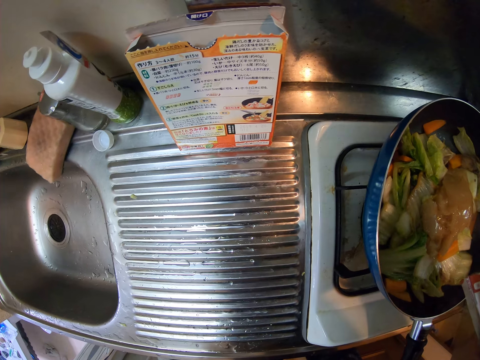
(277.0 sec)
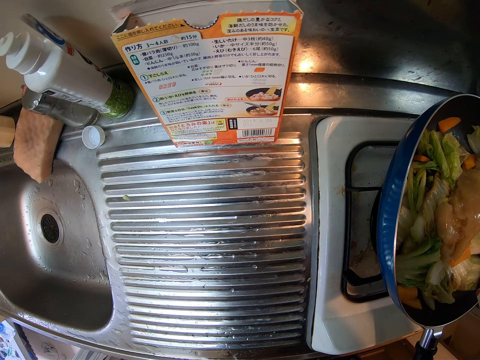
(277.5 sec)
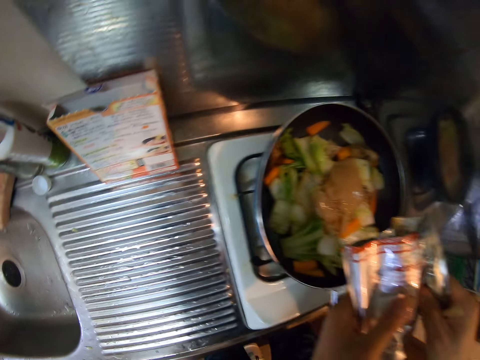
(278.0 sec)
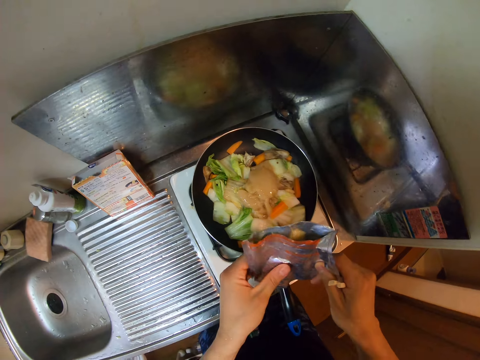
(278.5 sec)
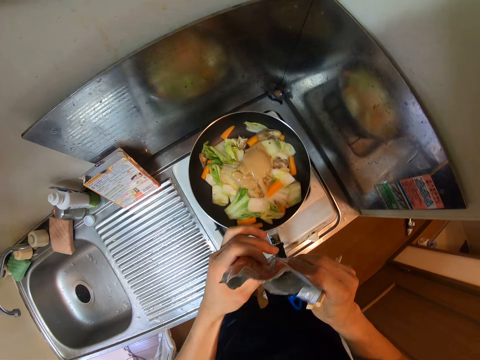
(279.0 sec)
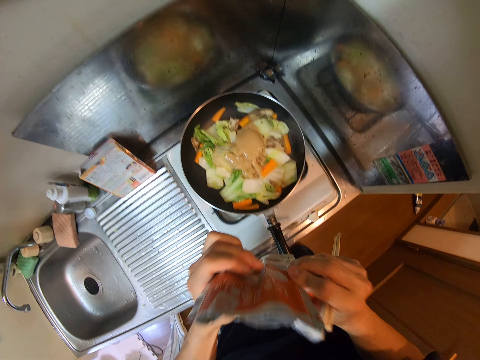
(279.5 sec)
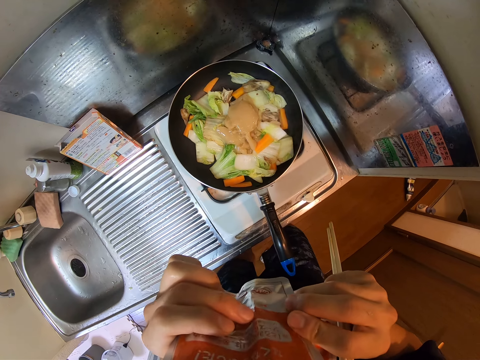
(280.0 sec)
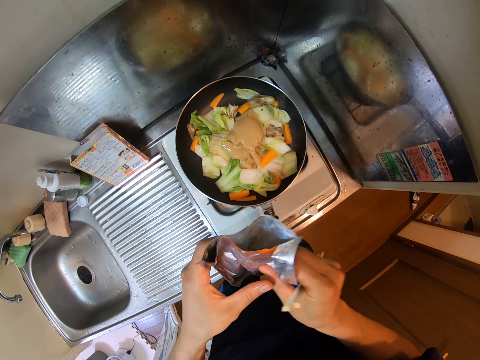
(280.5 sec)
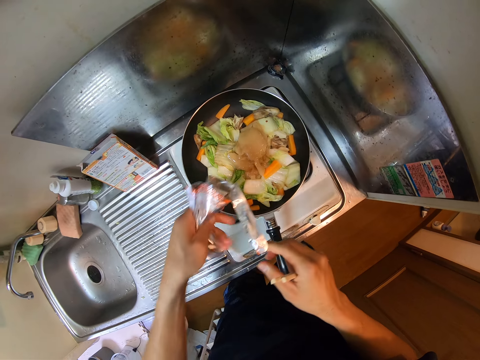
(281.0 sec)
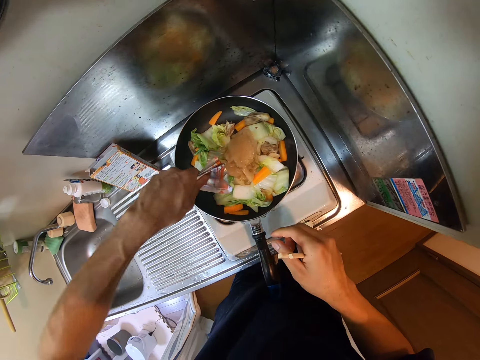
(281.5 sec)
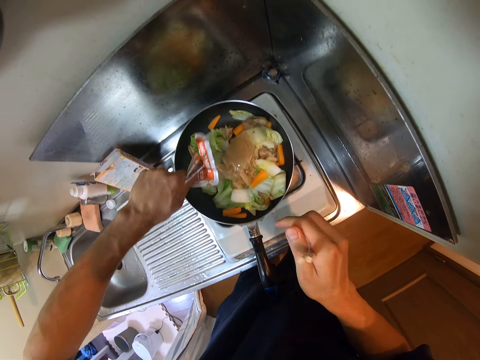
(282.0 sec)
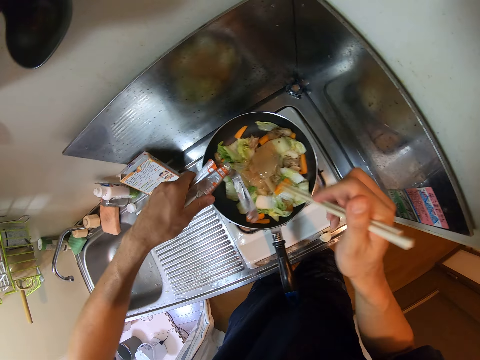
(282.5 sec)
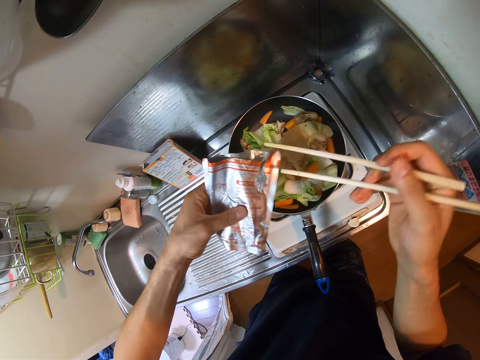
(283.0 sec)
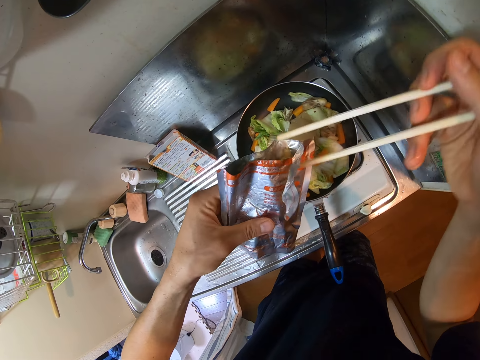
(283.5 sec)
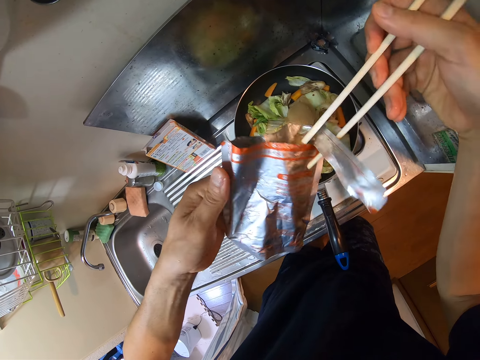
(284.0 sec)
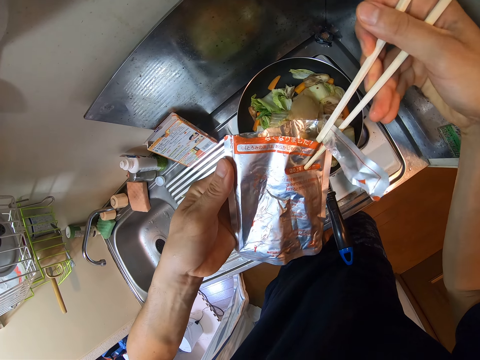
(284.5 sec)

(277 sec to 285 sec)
The camera wearer looks at a packet of something. They put something on the vegetables. They put the chopsticks inside the sachet, and scoop something with the chopstick.

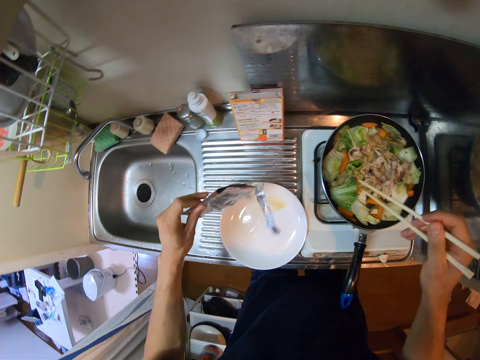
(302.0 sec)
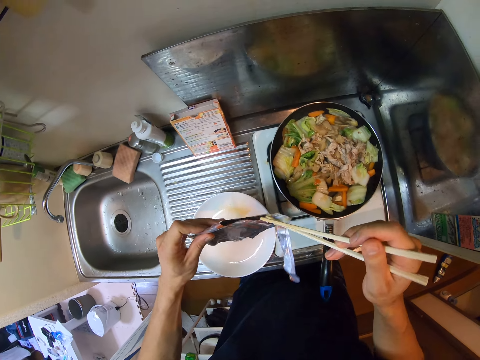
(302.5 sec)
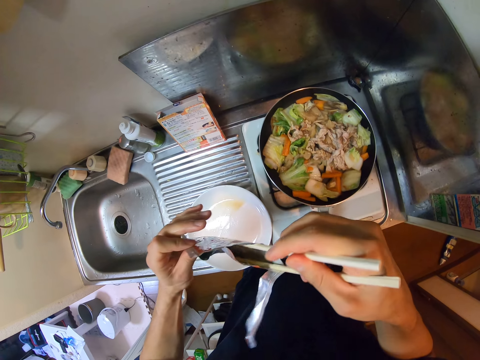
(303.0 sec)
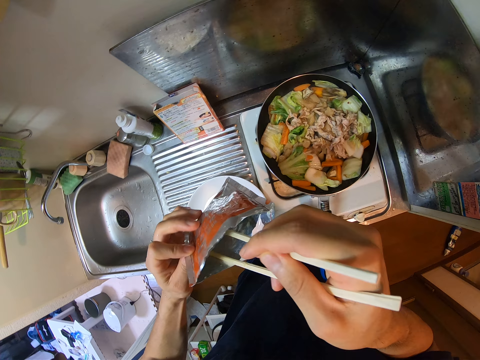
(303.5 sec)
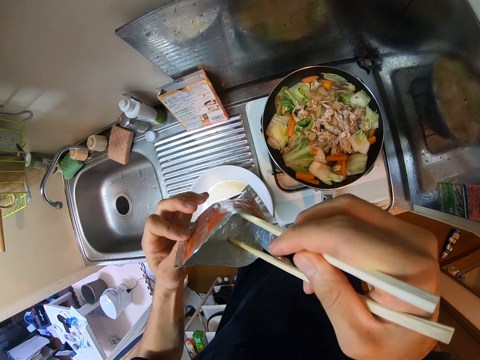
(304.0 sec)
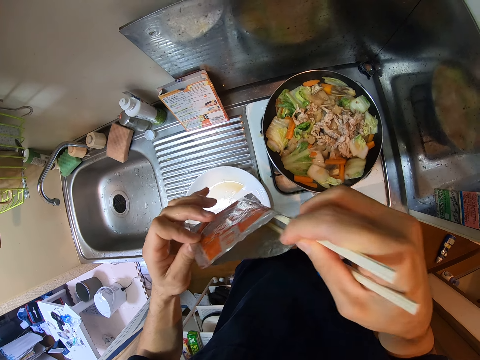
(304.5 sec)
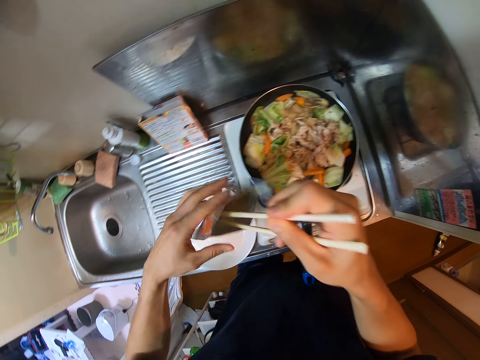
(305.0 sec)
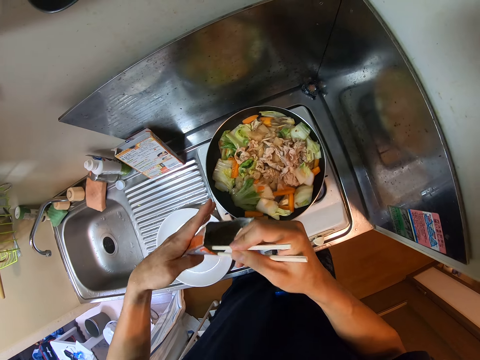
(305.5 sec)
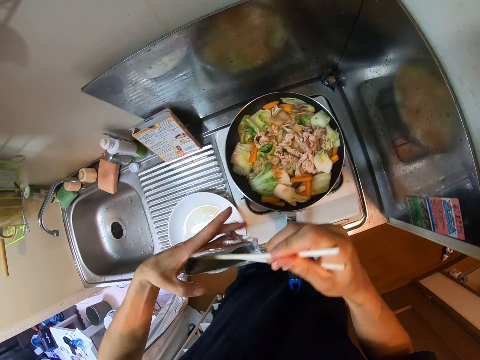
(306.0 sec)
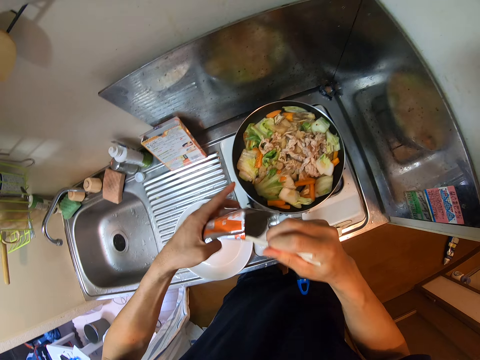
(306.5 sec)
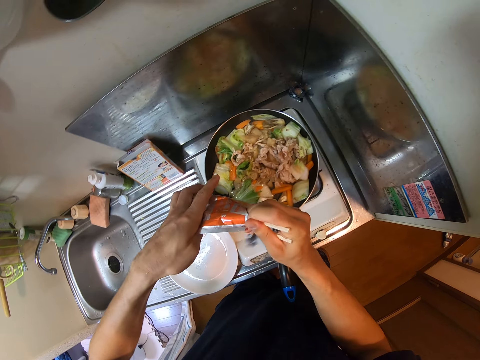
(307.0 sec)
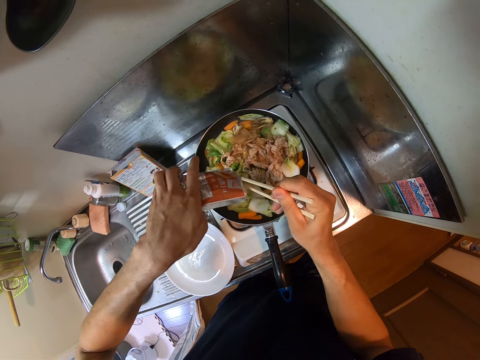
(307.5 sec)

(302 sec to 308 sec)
The camera wearer picks up a food bag. They place the chopsticks in the food bag. They remove something. They put something in the food.

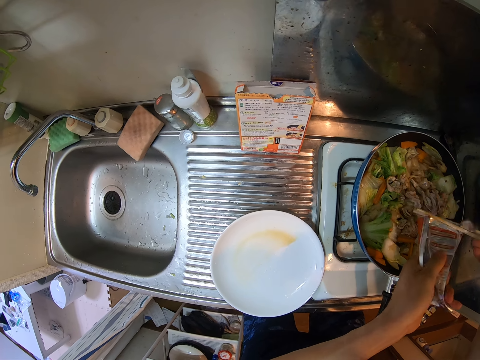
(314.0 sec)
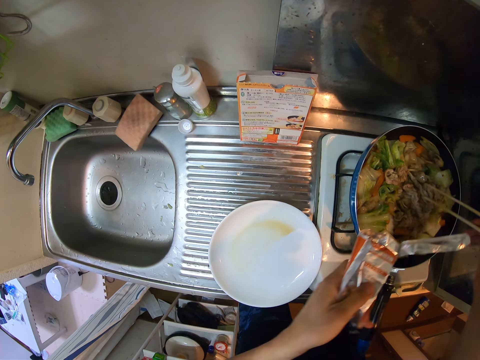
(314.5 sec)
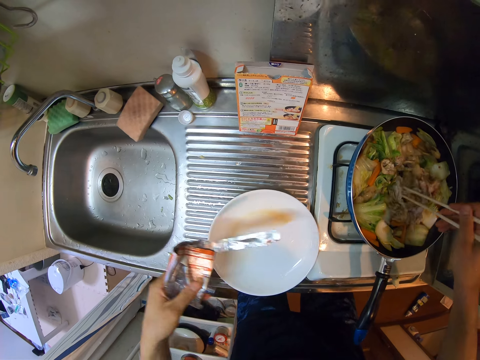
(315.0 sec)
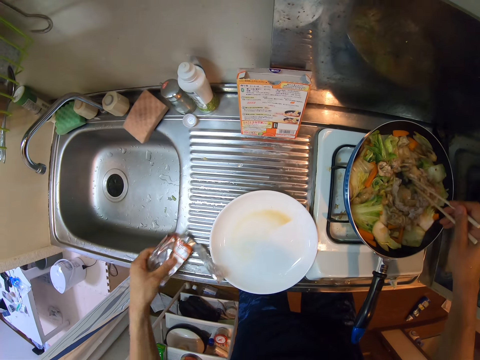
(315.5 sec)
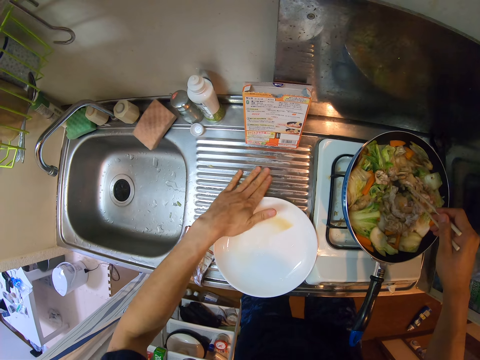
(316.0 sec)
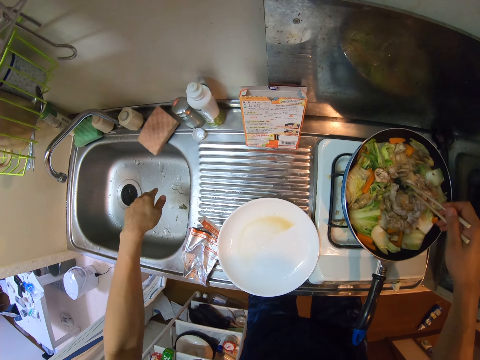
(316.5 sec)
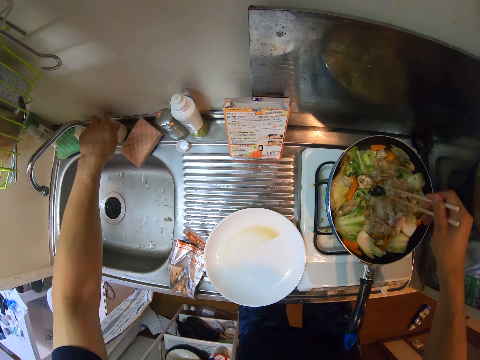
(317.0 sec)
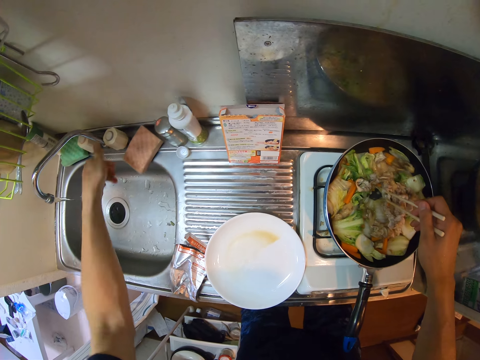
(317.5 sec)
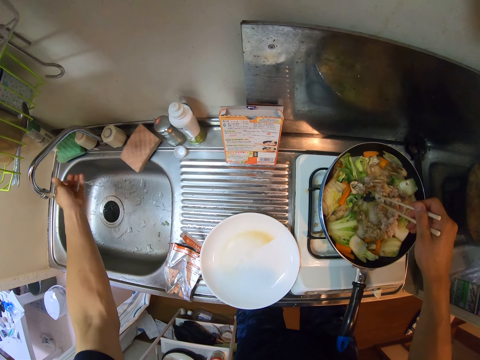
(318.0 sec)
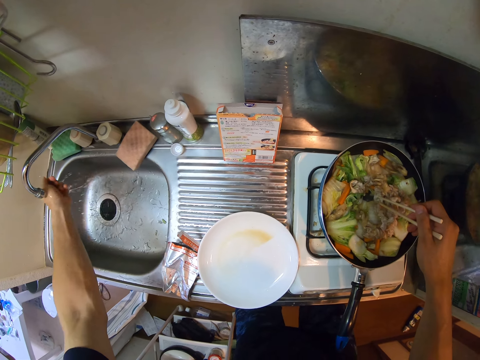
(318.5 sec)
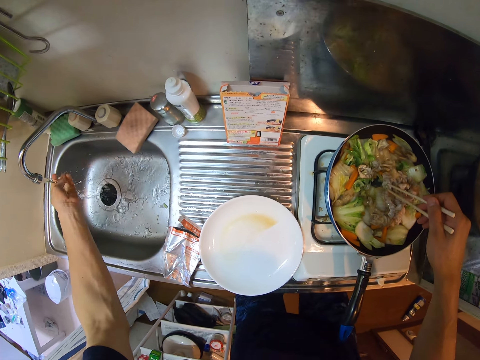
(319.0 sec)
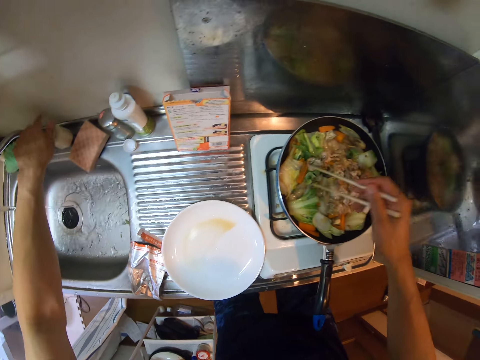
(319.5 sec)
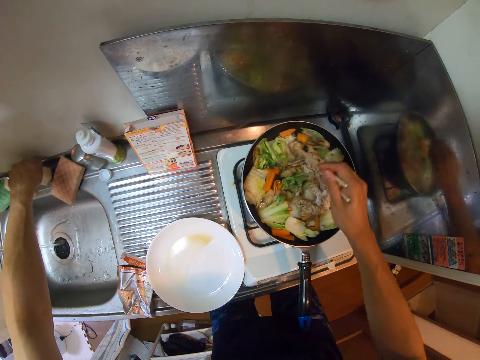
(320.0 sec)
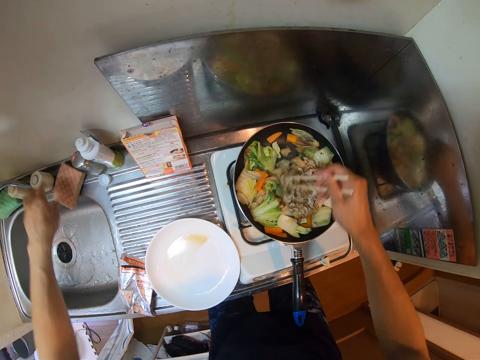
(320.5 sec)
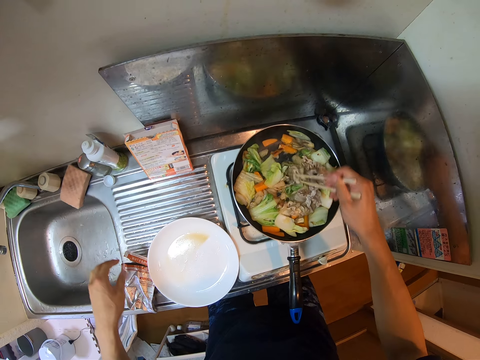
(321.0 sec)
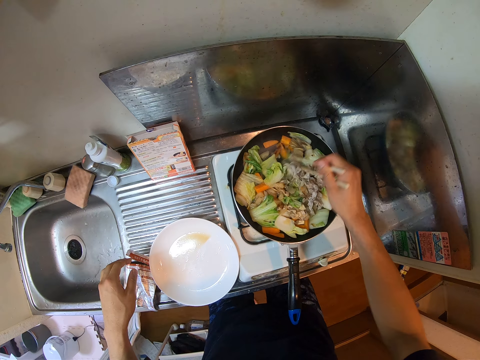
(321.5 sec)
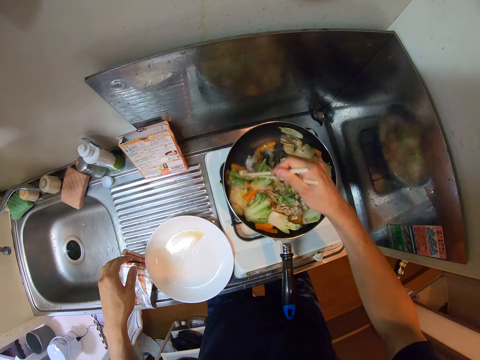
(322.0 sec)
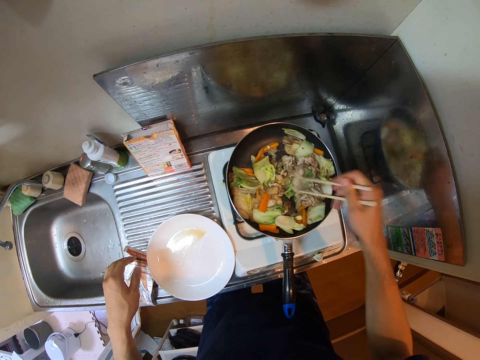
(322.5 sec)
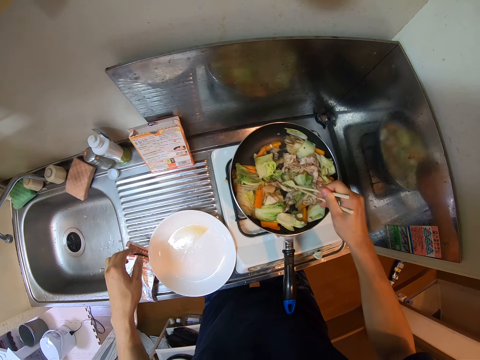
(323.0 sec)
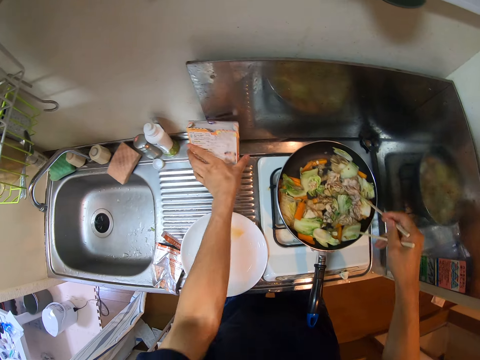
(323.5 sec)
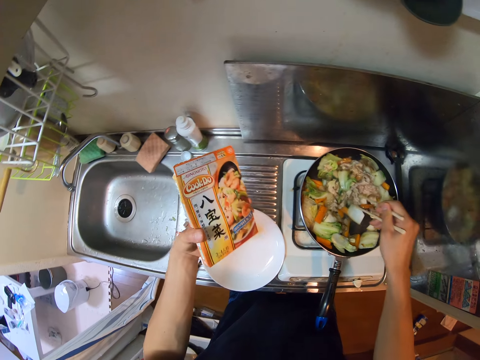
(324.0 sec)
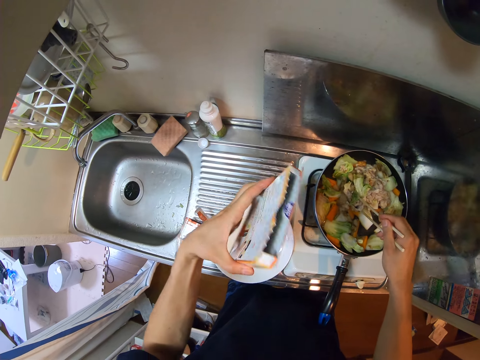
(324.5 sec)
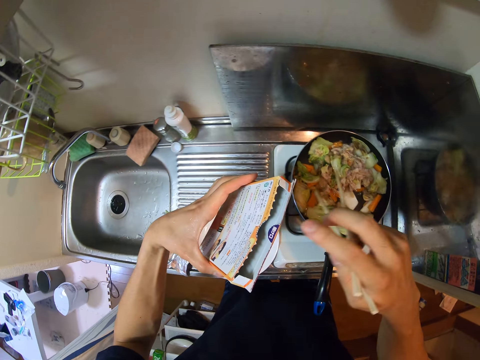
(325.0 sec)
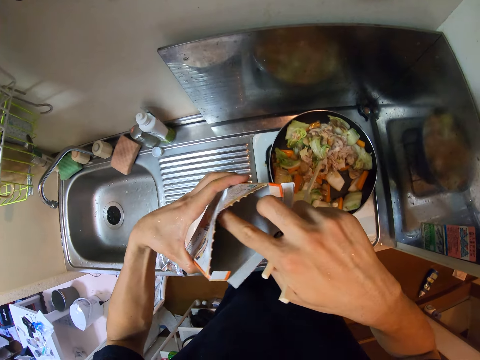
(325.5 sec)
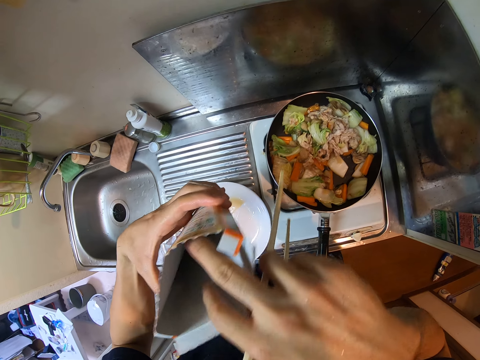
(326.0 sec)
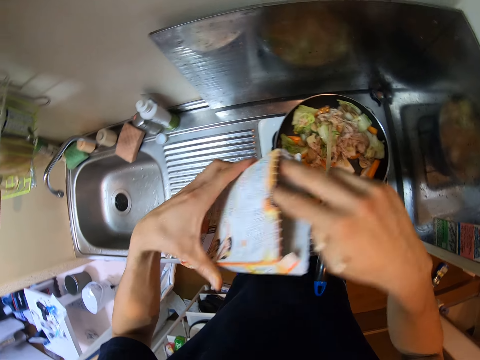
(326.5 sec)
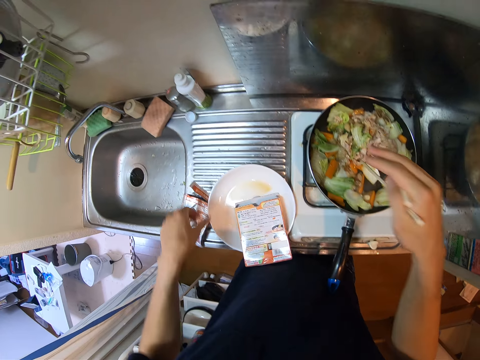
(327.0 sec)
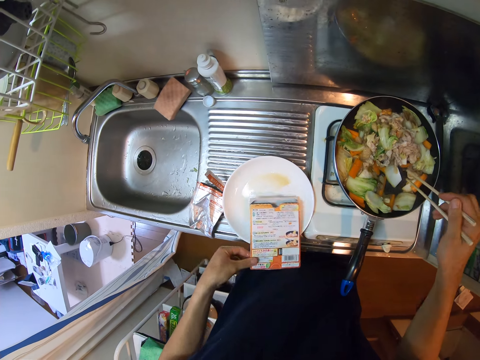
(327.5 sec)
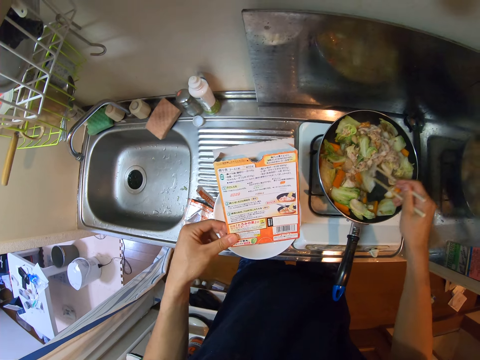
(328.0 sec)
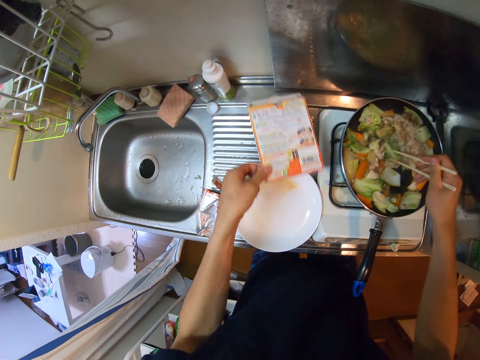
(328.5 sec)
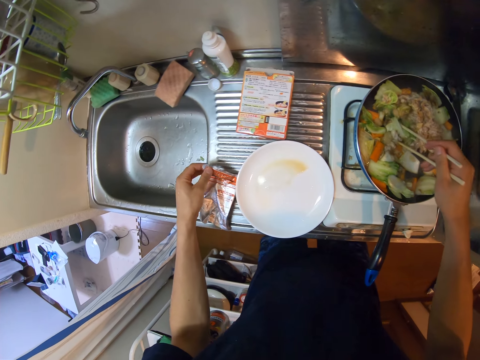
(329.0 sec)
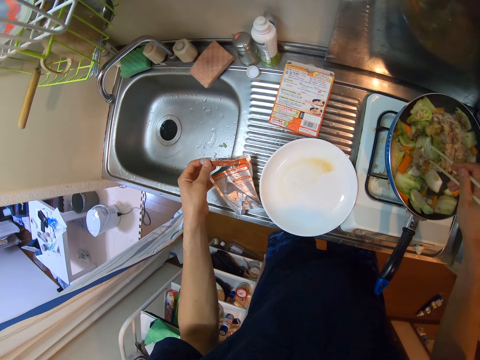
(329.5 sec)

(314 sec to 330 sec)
The camera wearer stirs the food in the pot with the chopsticks. He drops the sachet on the countertop with his left hand. He wipes the sink table with his hand. He turns a tap knob with his left hand, washes his left hand with water from the tap, and turns the tap knob with his left hand. He stirs the food. He picks up a cardboard packaging or box from the countertop with his left hand. He checks the box. He opens the cardboard packaging with his left hand. He checks the box. He drops the cardboard packaging on the plate. He picks up the cardboard packaging with his left hand. He checks the box, and stirs the food. He drops the cardboard packaging on the countertop. He picks up the sachet from the countertop with his left hand. He moves something.
